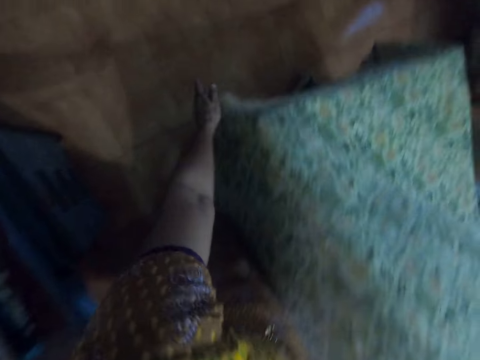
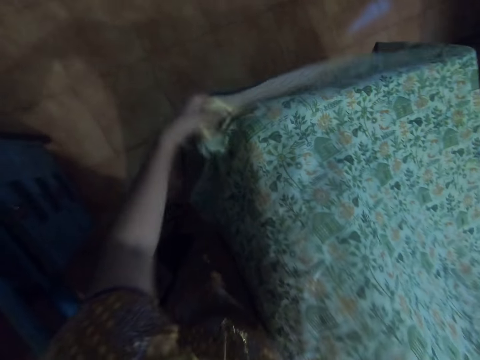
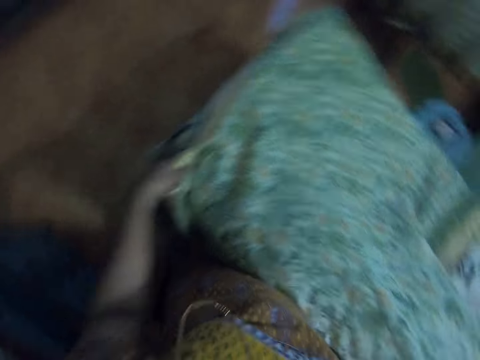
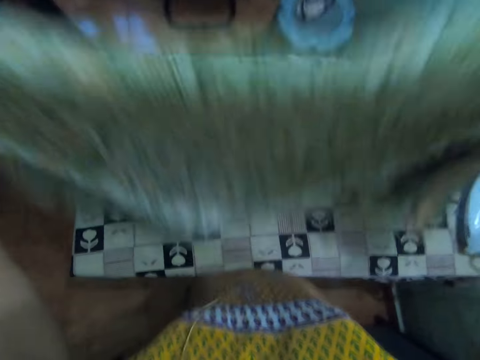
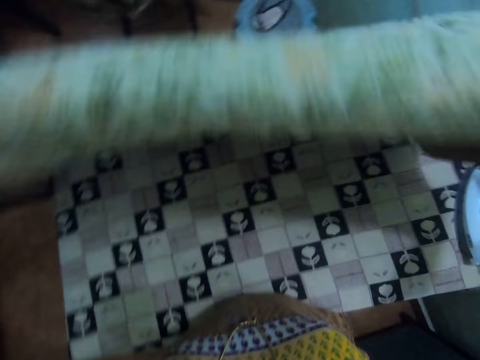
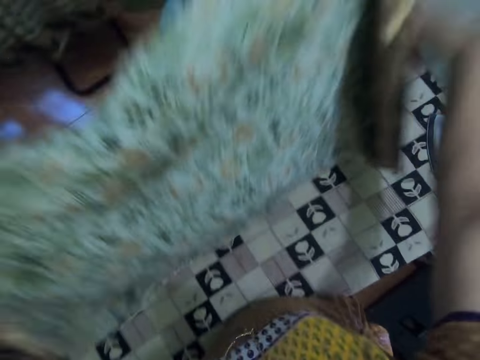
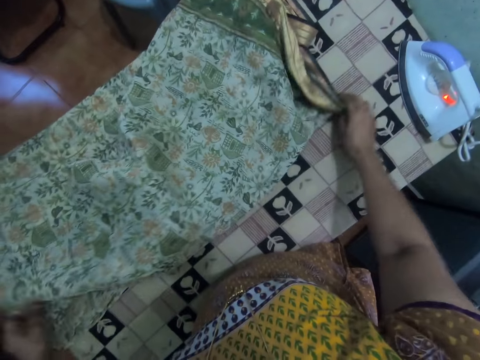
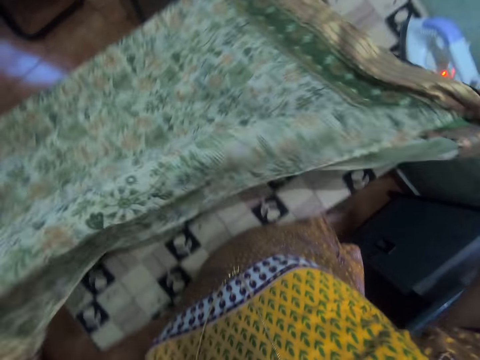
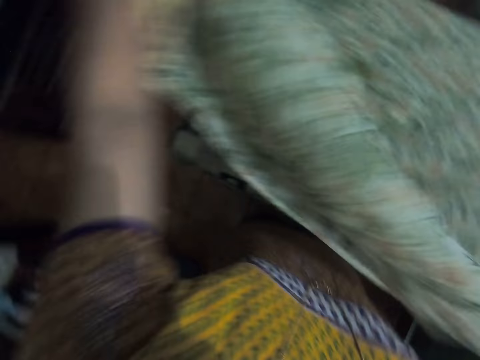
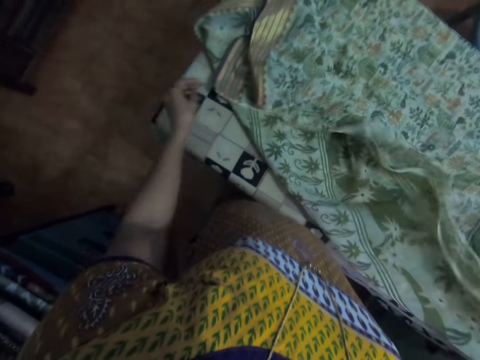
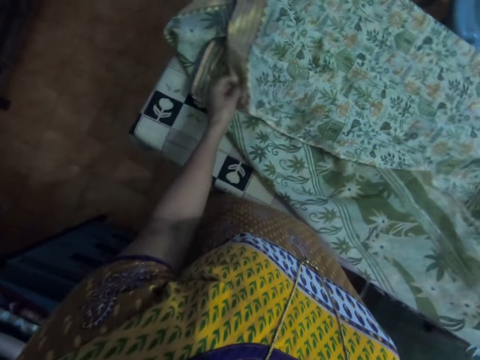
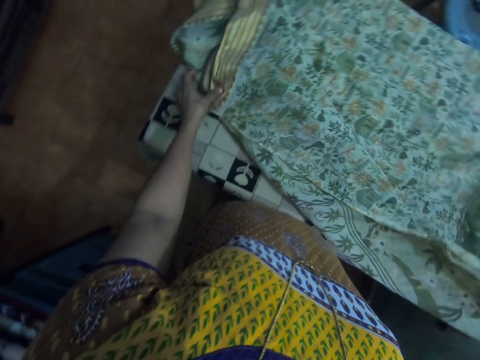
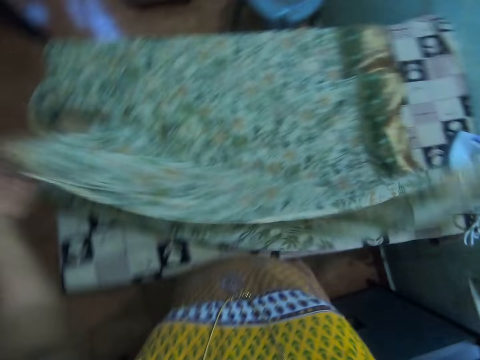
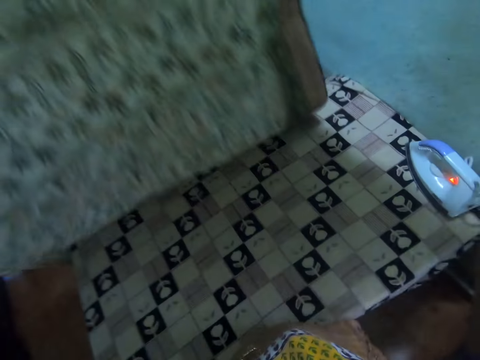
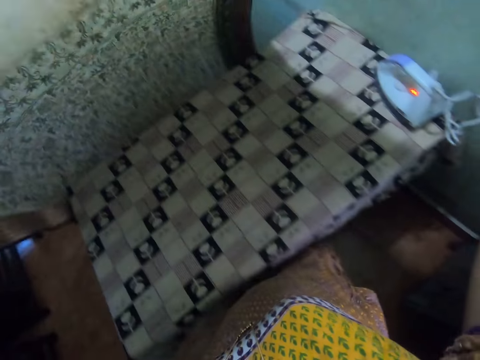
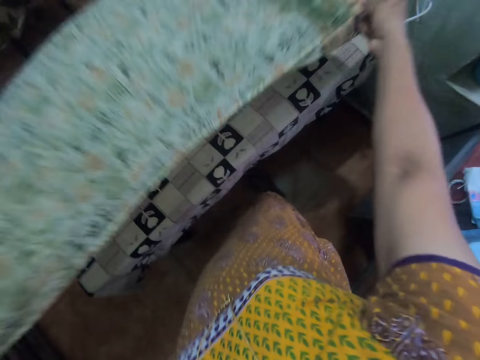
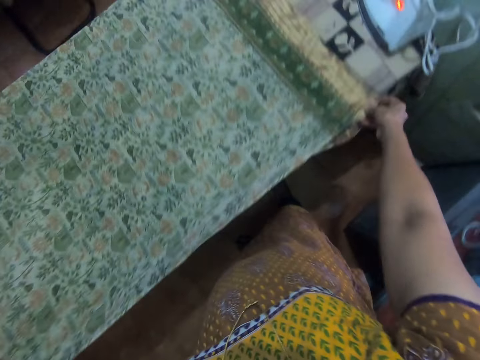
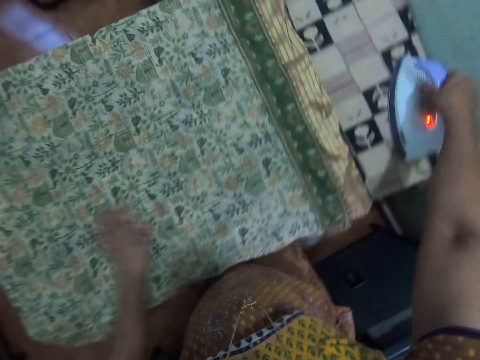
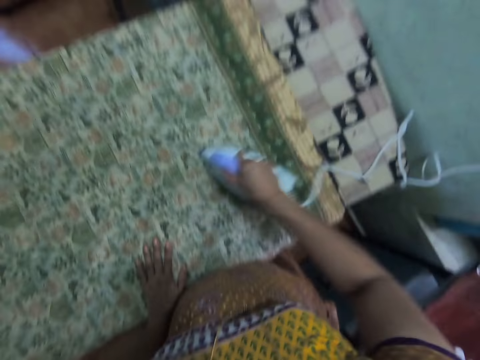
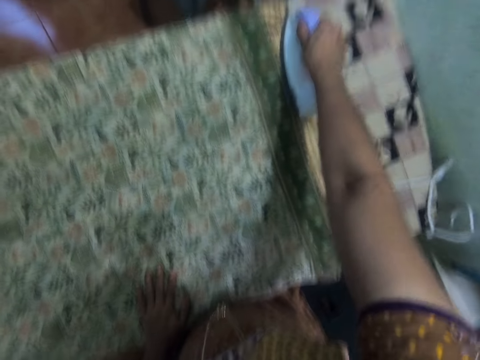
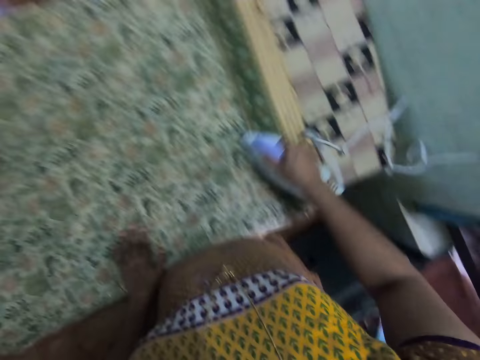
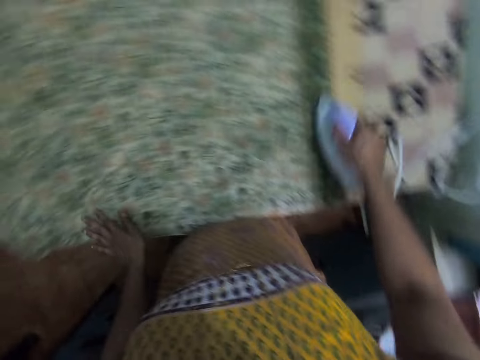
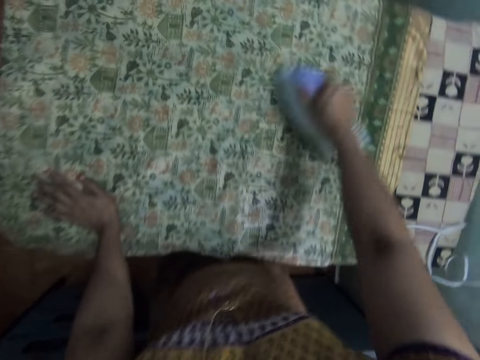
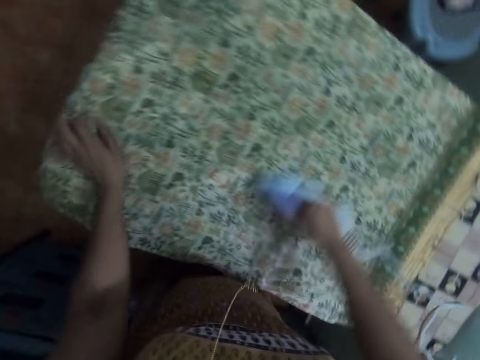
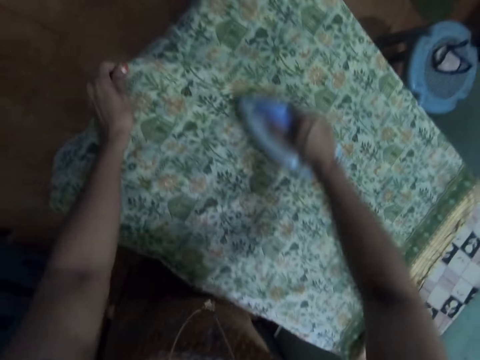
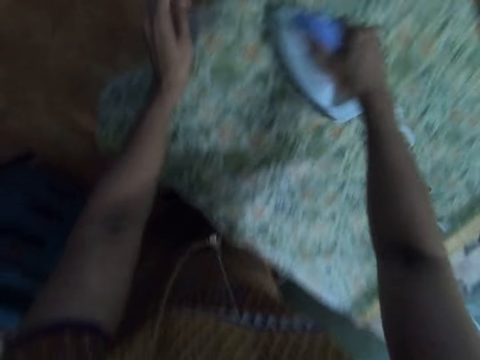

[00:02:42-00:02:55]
The camera wearer spreads the cloth on the table. They pick up the iron from the table. They iron the cloth.

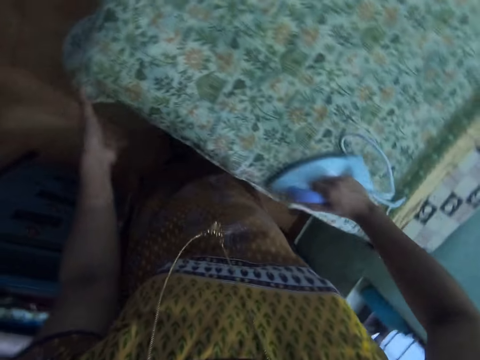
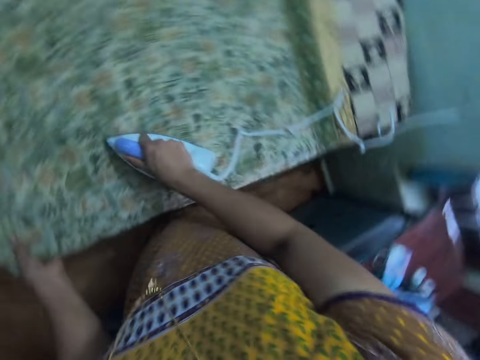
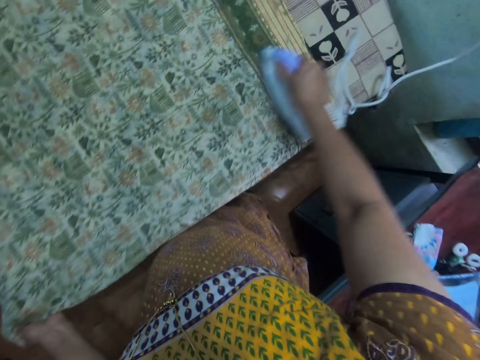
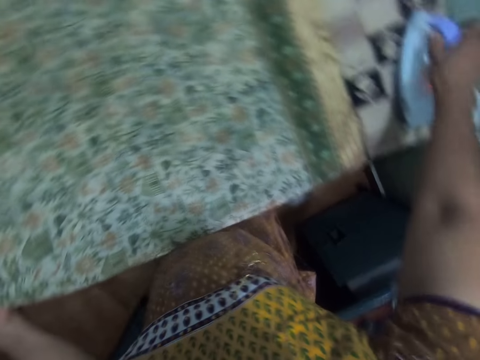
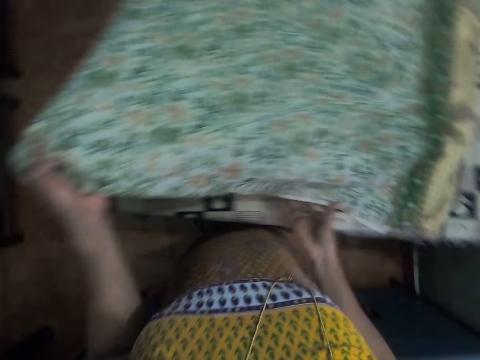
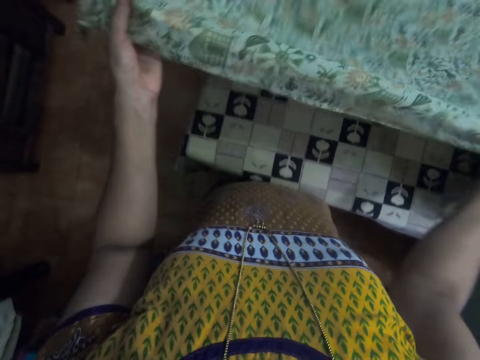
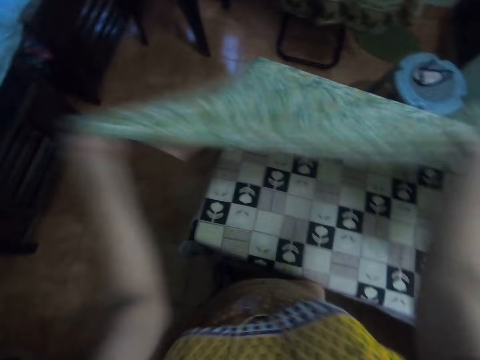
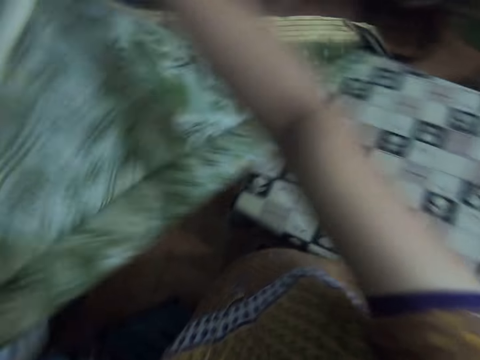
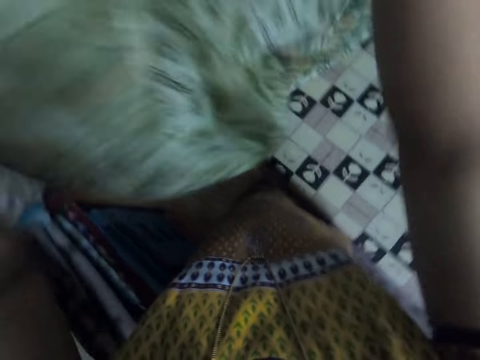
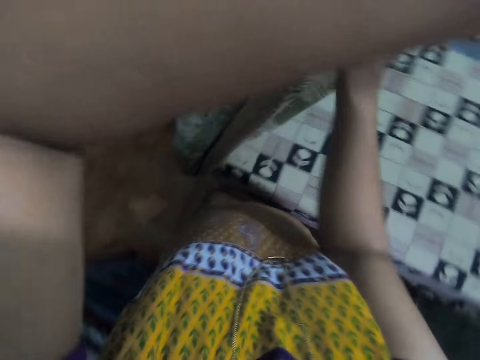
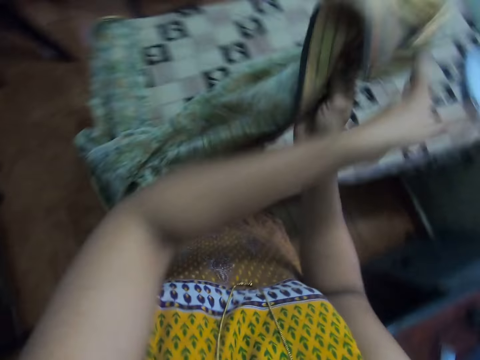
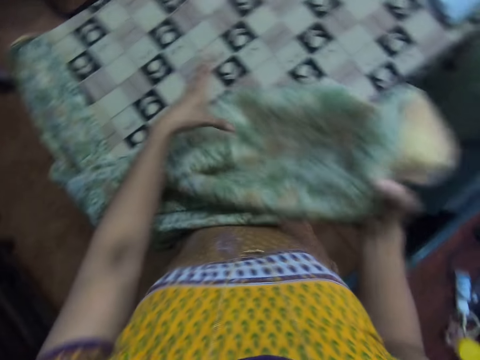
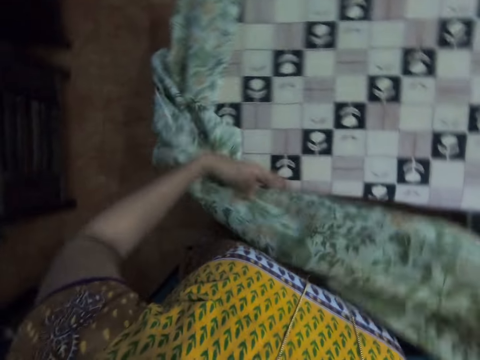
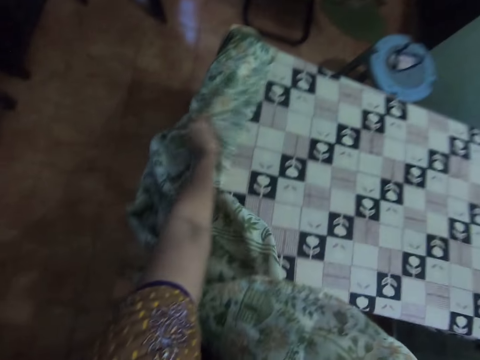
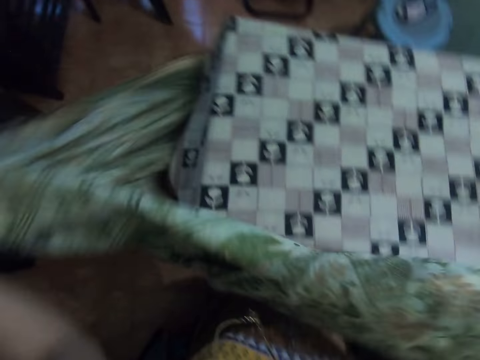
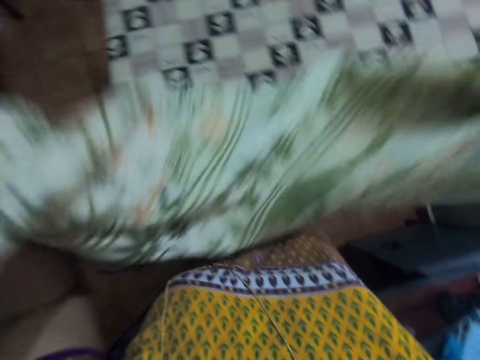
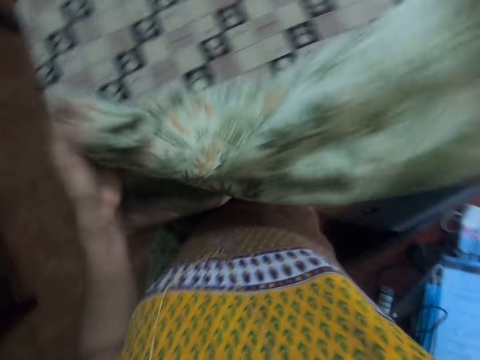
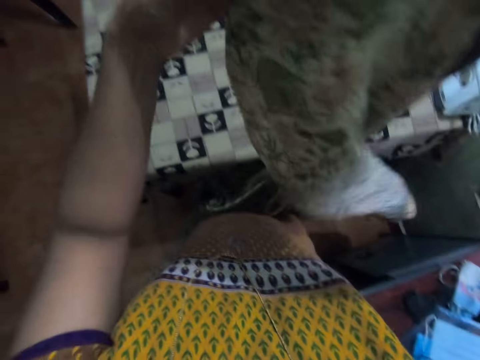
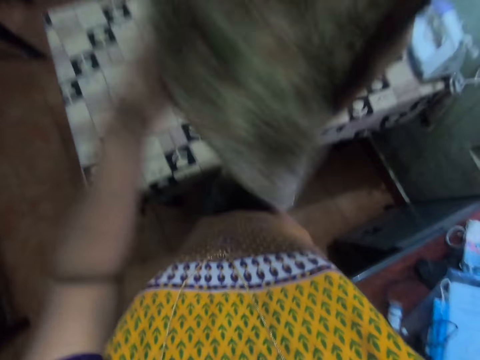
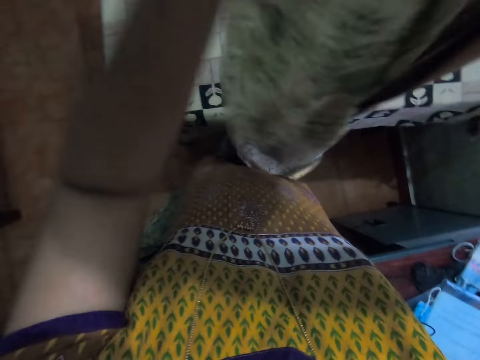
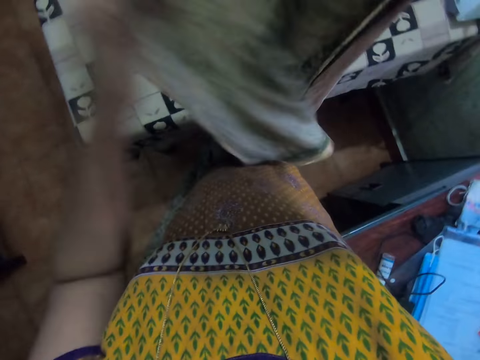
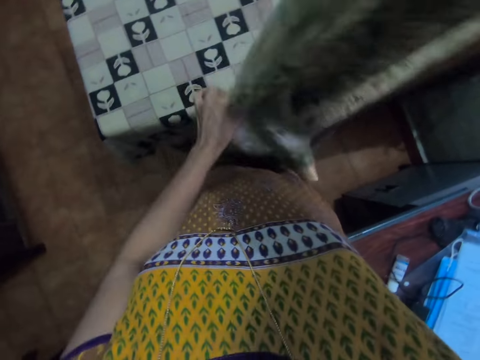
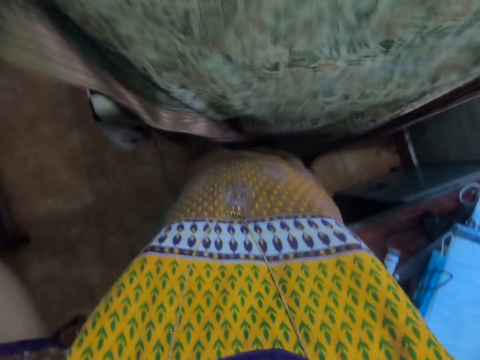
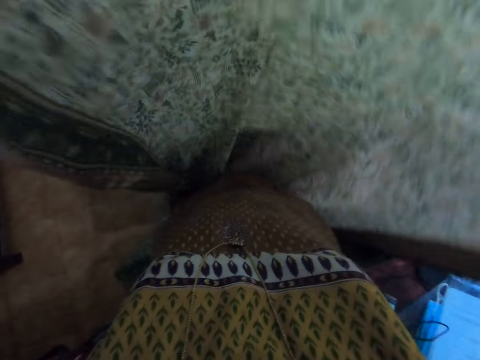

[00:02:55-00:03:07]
The camera wearer puts the iron on the table. They remove the cloth from the table. They lift the cloth.

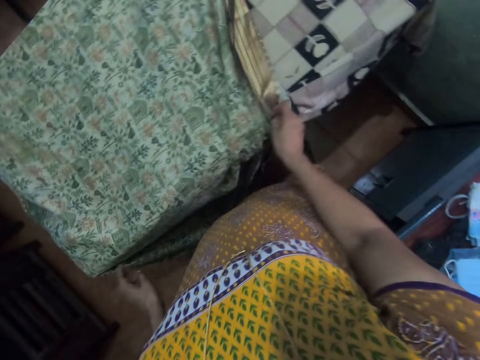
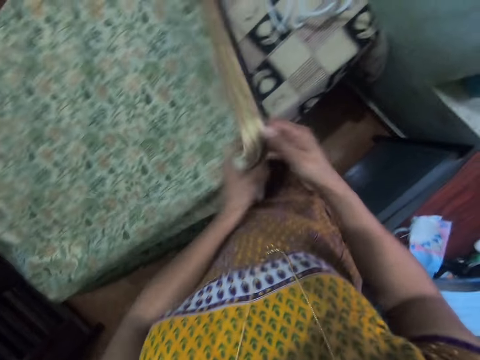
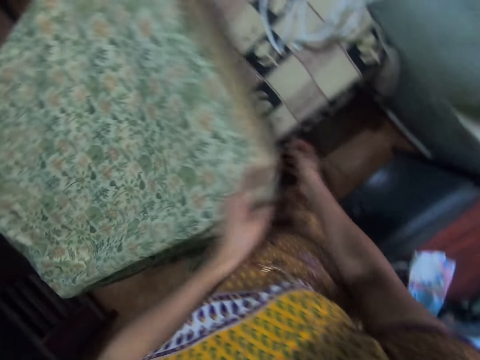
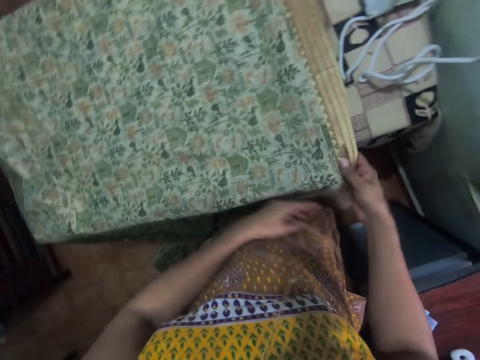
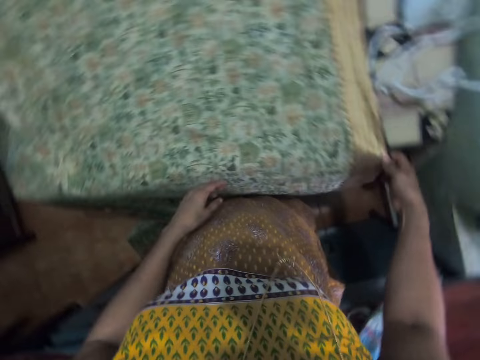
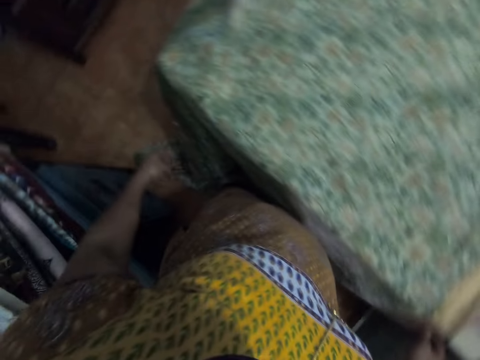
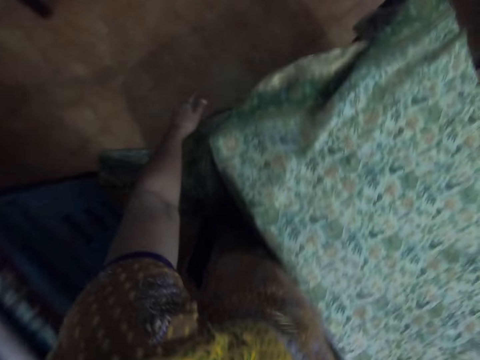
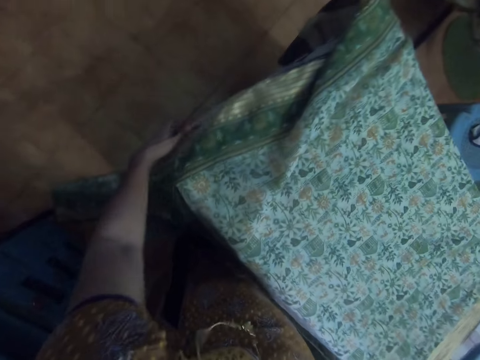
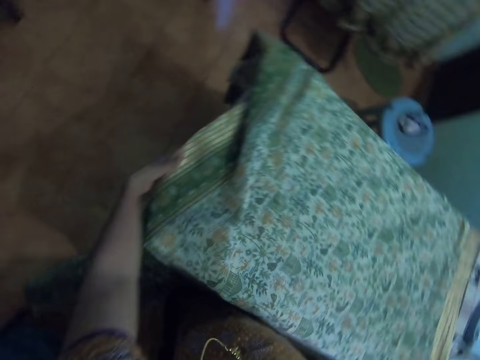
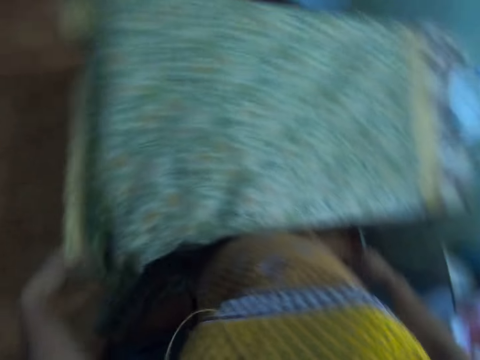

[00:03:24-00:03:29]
The camera wearer stretches the cloth on the table.
